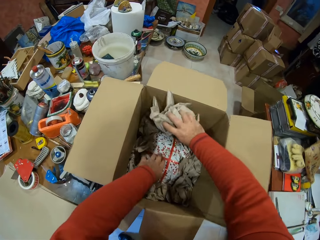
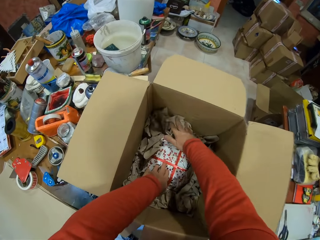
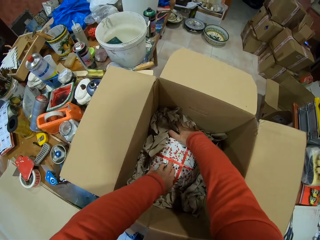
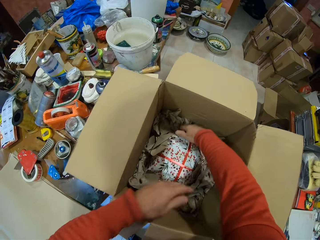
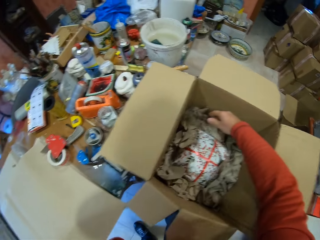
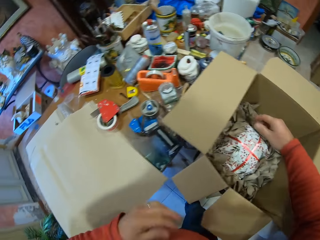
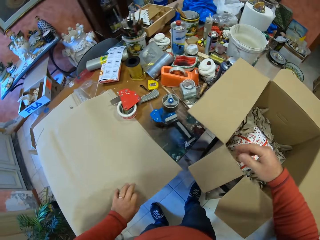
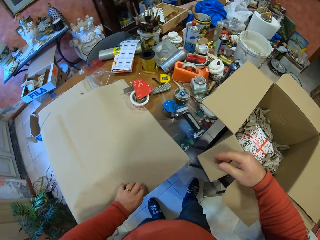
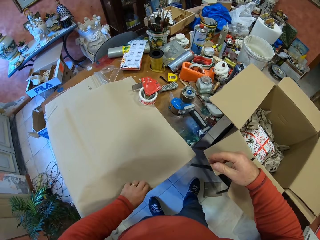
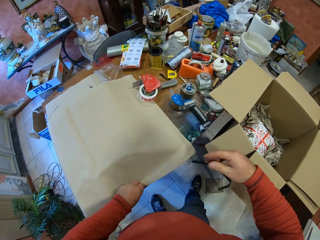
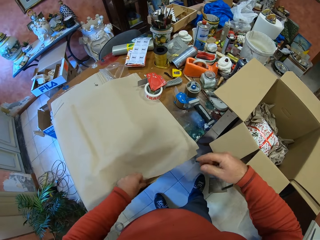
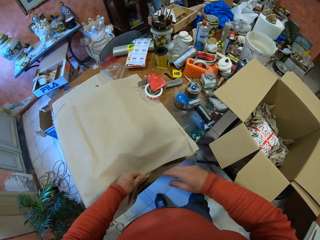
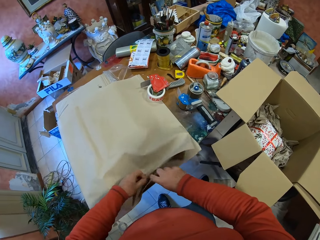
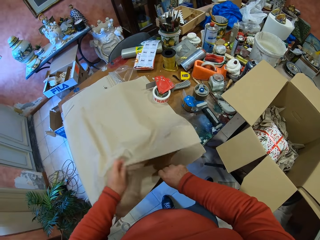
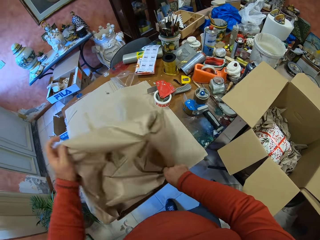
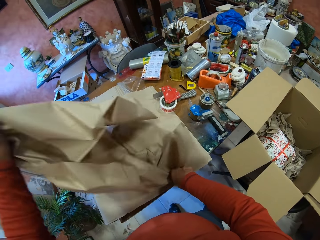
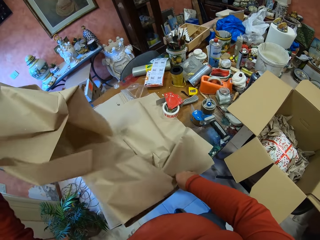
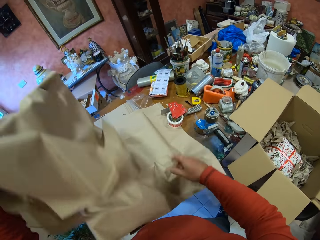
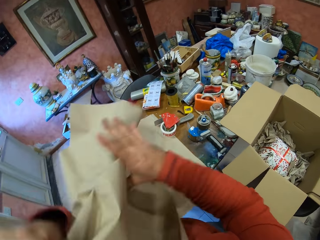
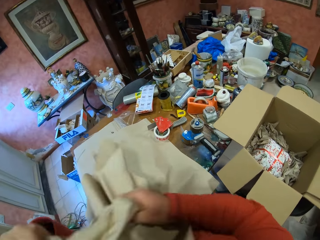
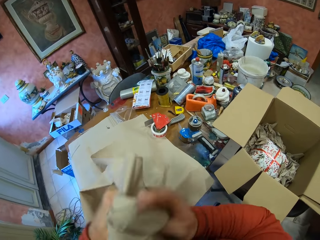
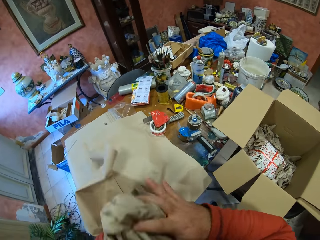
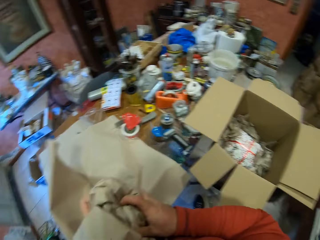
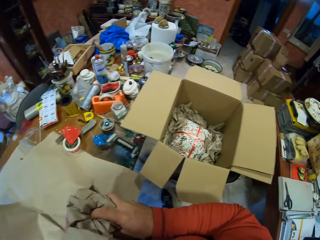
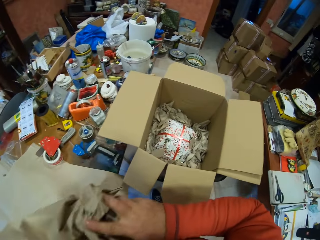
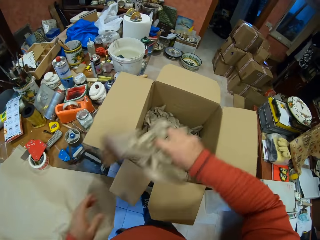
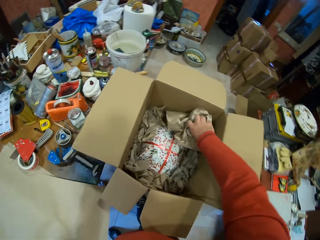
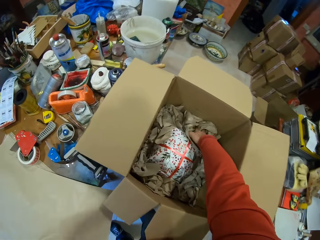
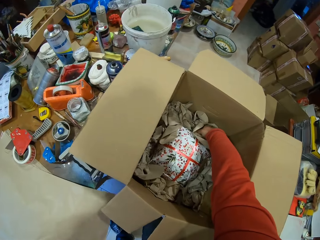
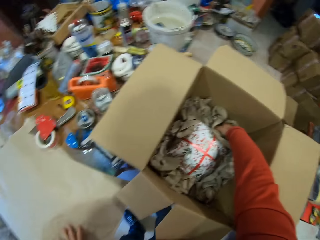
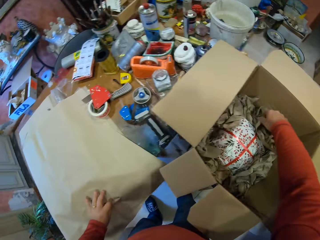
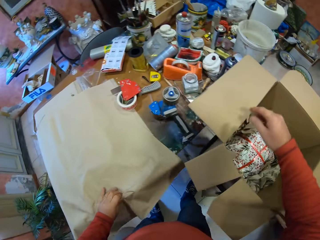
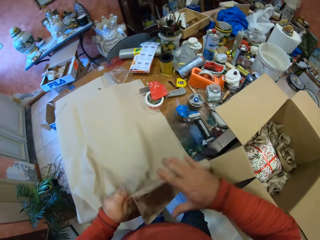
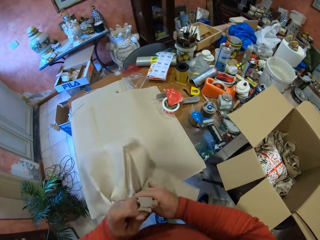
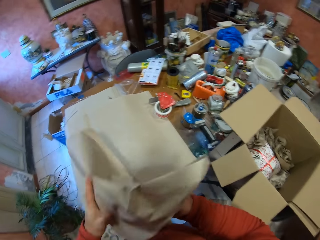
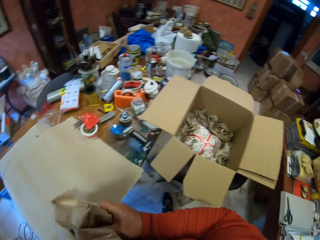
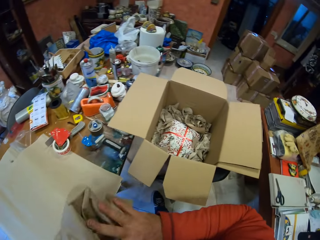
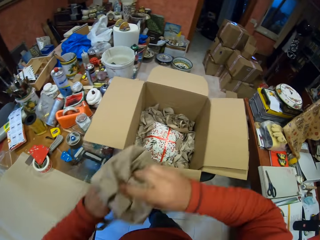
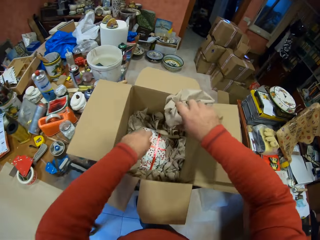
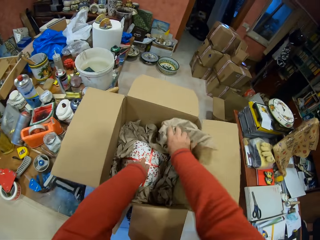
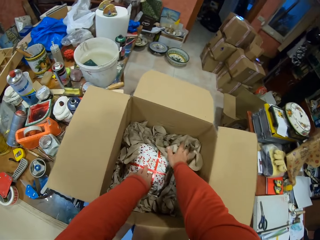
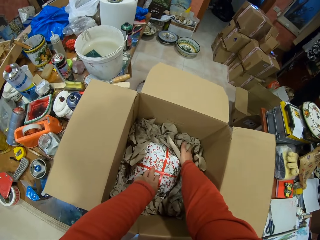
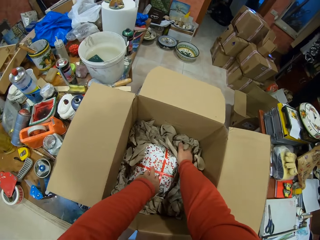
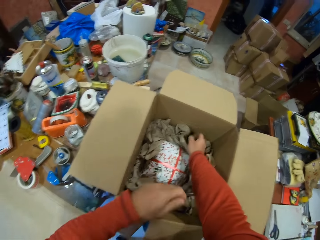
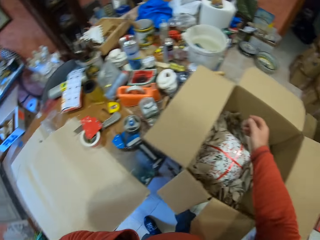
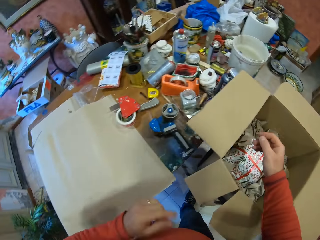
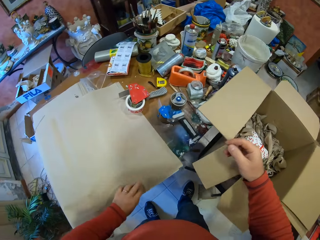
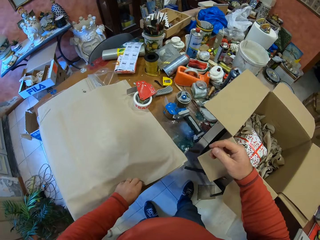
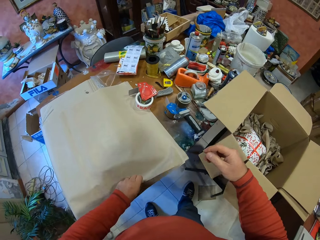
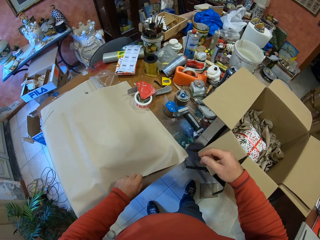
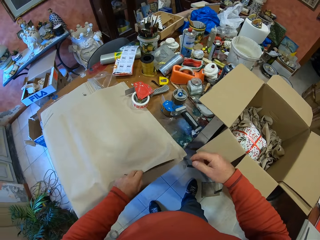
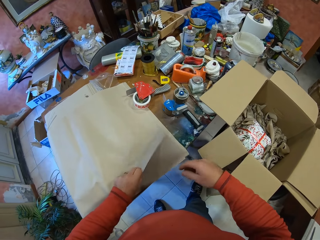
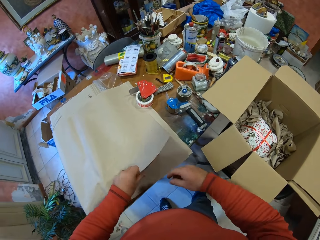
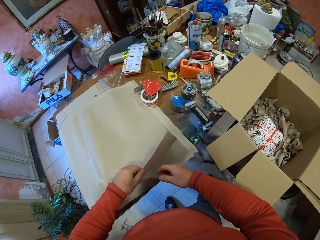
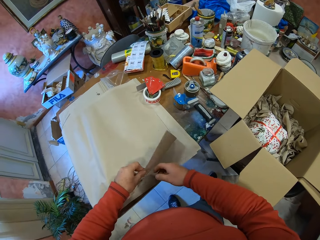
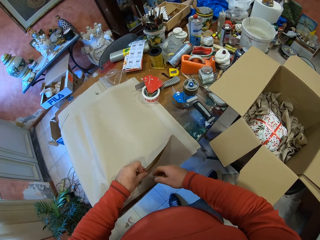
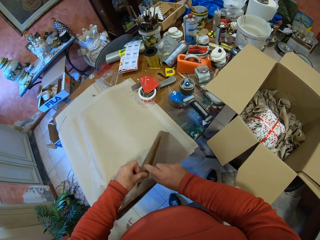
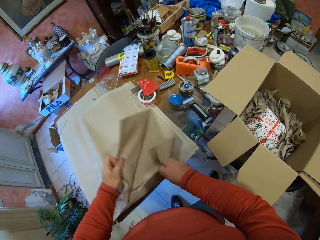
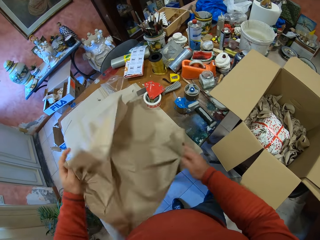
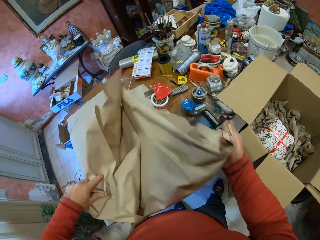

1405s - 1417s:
The camera wearer puts the fabric or piece of paper in the box. They take the fabric, fold the fabric, and put the fabric in the box. They take the fabric, fold the fabric, and put the fabric in the box. They take the fabric.

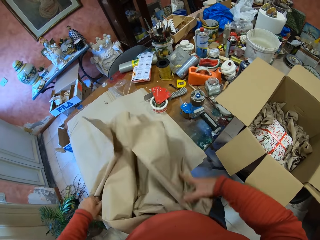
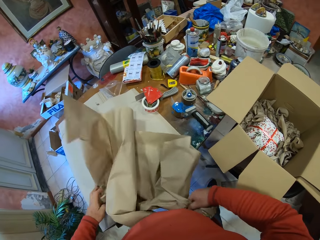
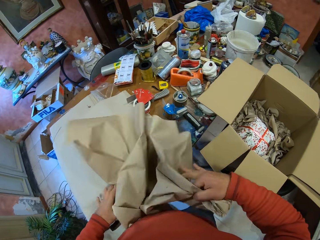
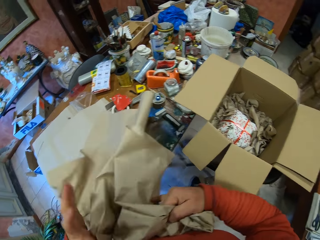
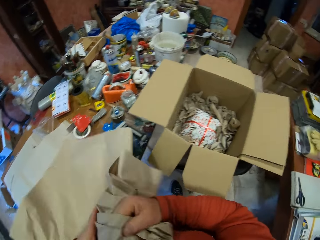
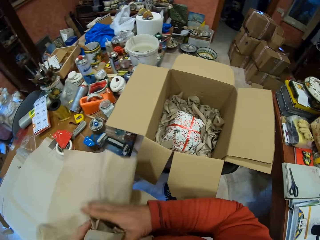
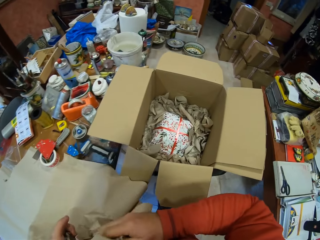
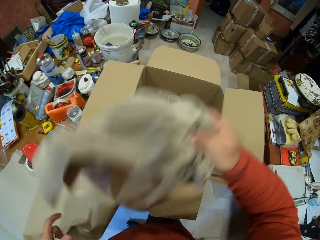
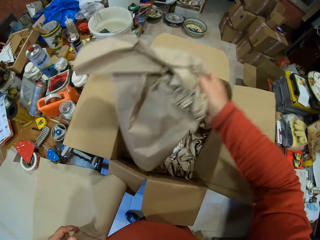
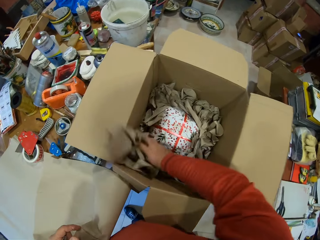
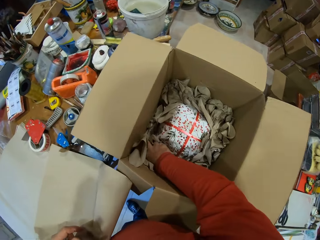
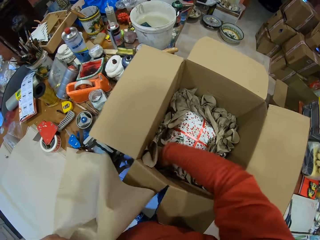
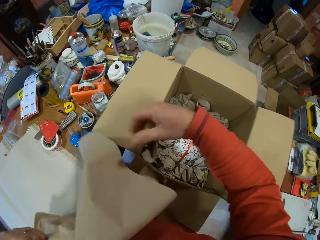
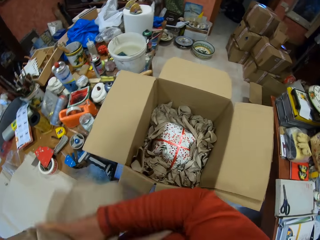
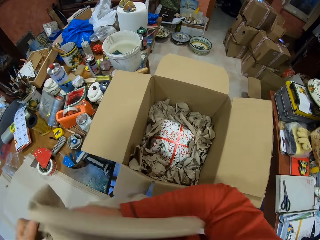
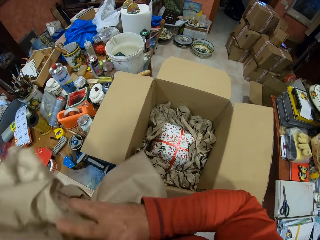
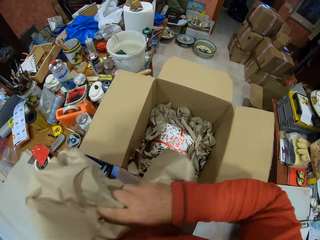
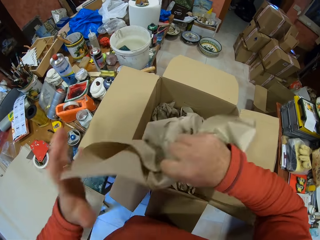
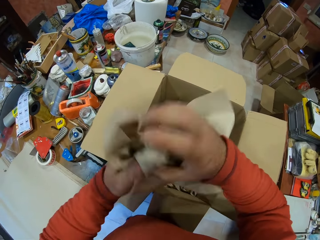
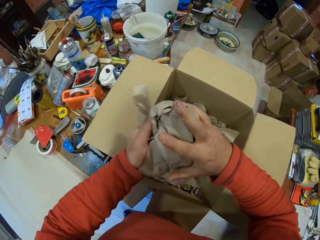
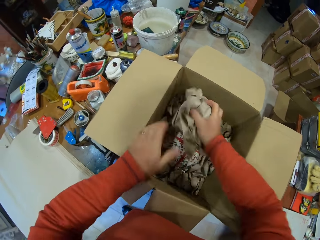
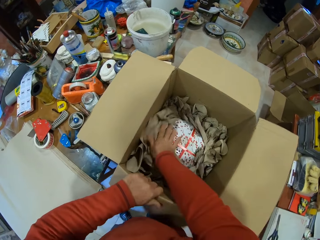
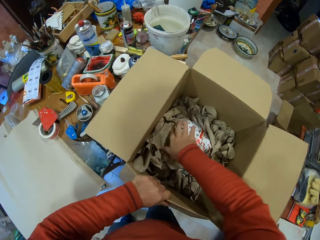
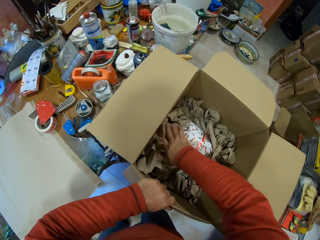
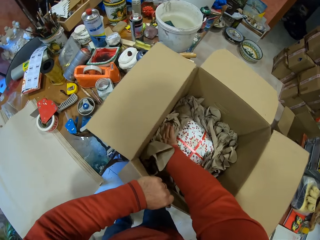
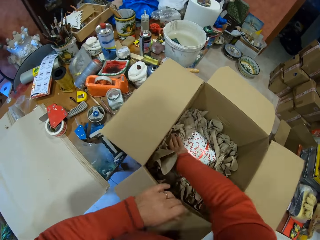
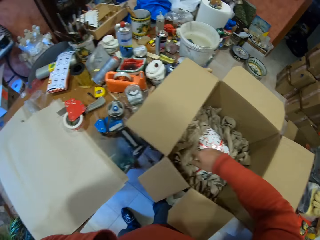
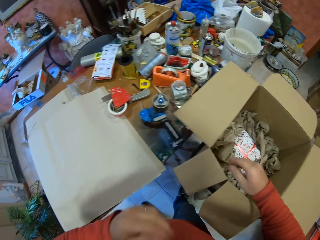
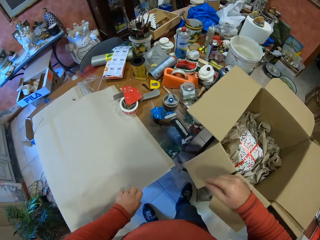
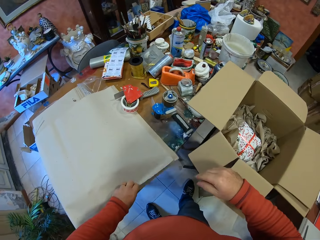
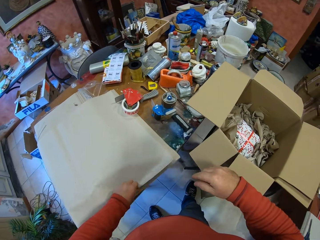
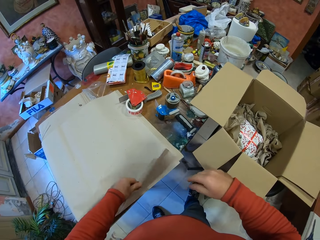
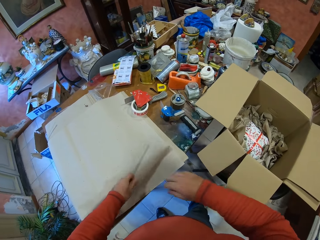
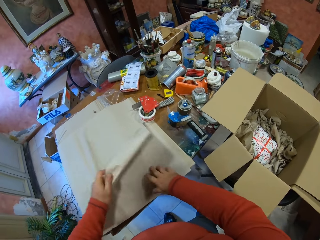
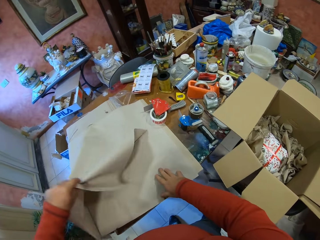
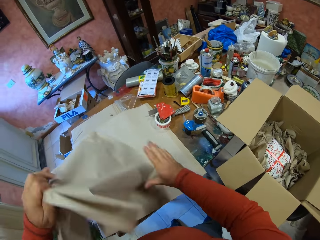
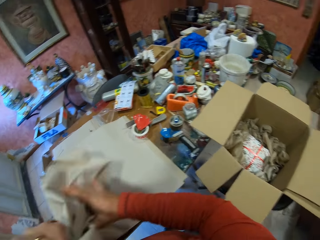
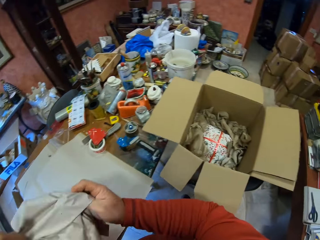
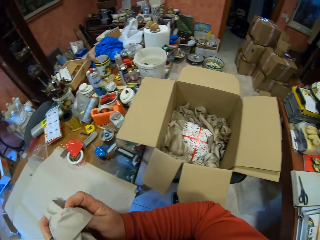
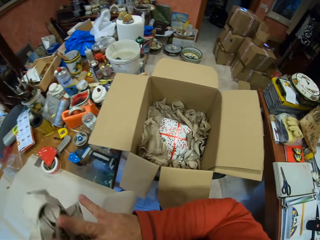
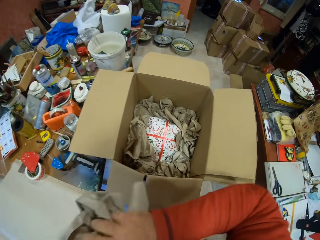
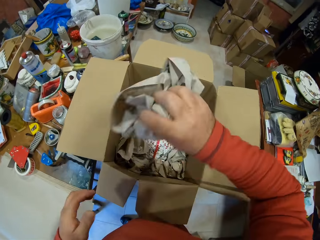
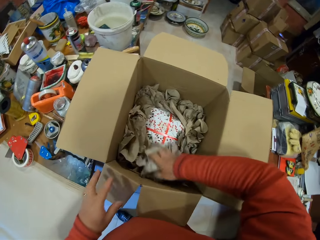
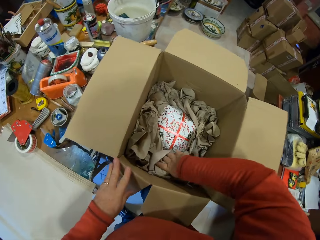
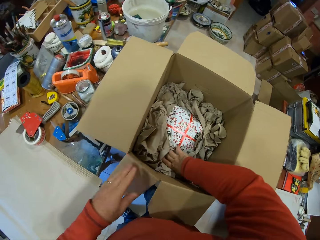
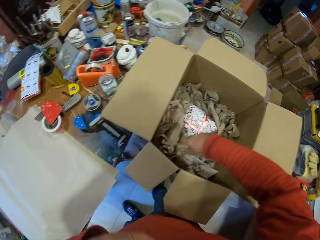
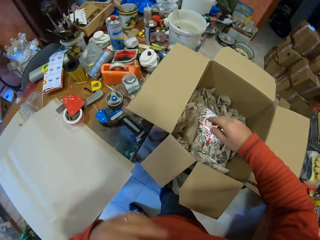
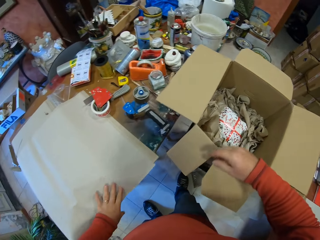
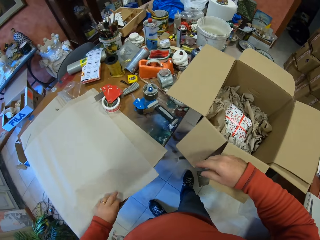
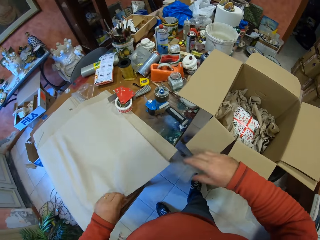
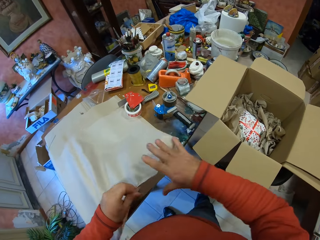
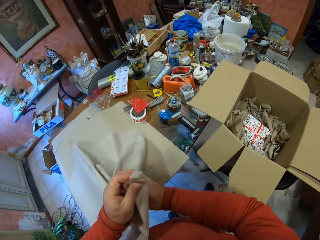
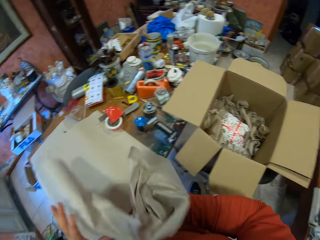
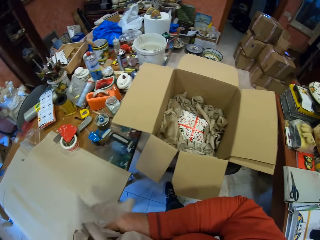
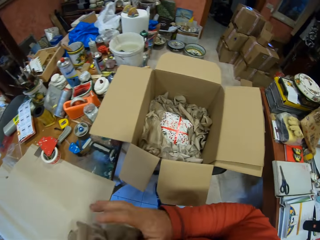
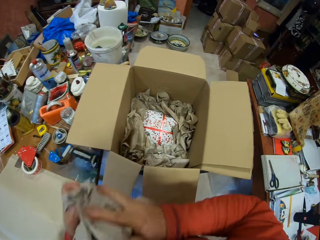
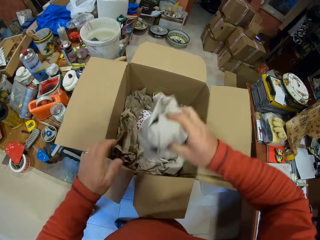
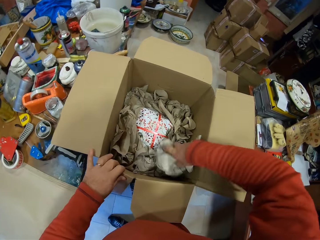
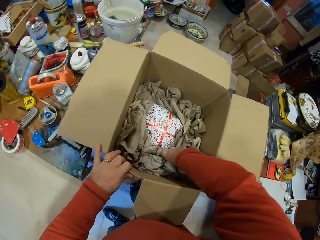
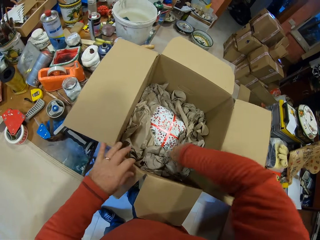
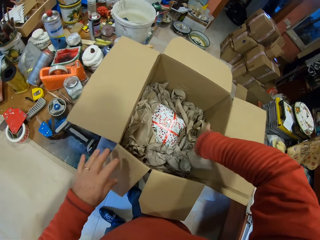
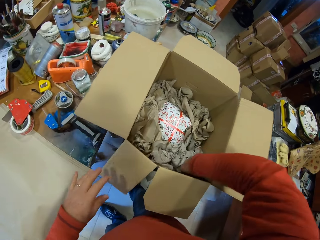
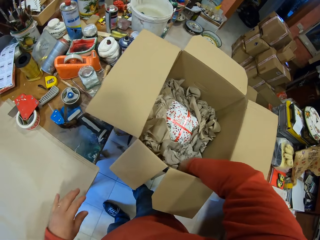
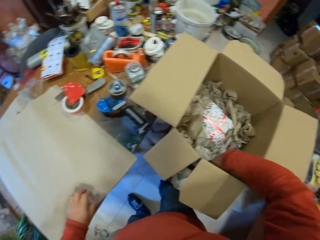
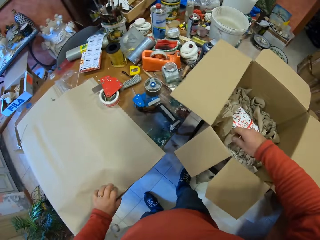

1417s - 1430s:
The camera wearer folds the fabric or piece of paper and puts the fabric in the box. They fold the fabric and put the fabric in the box. They take the fabric, fold the fabric, and put the fabric in the box. They take the fabric, fold the fabric, and put the fabric in the box.
